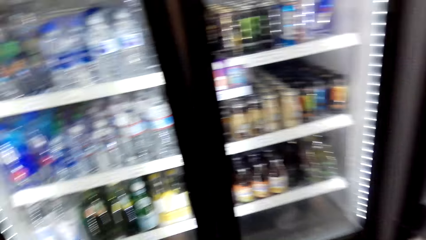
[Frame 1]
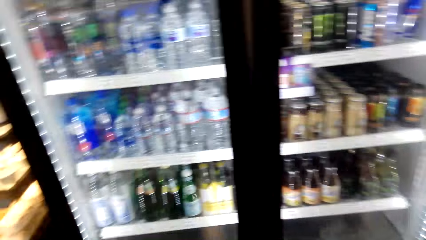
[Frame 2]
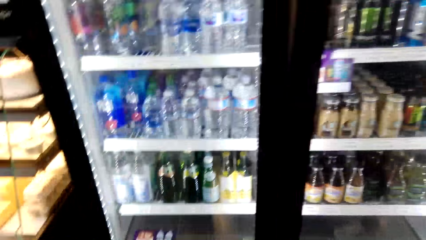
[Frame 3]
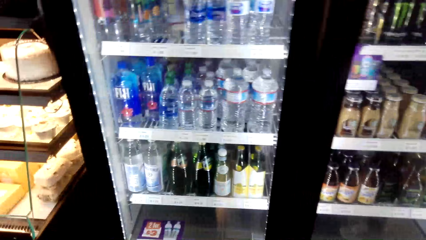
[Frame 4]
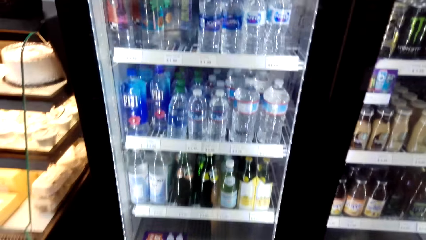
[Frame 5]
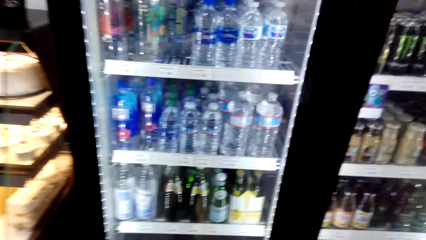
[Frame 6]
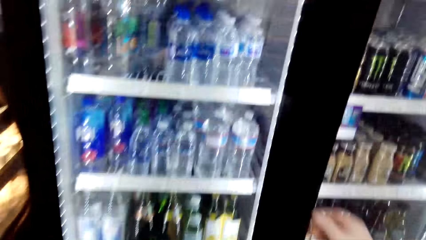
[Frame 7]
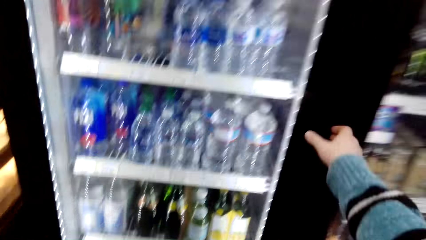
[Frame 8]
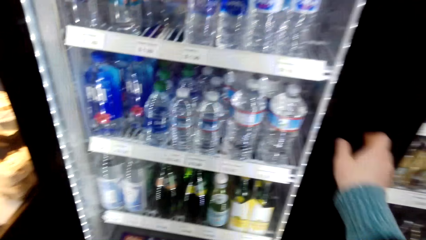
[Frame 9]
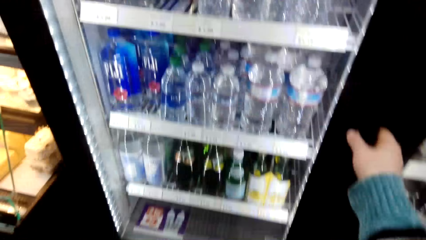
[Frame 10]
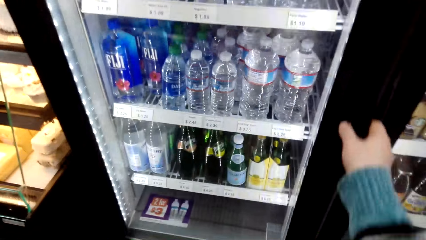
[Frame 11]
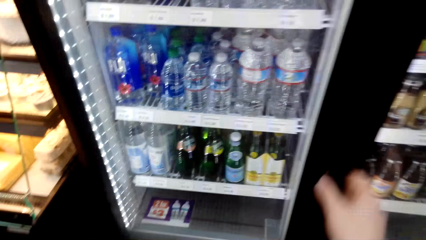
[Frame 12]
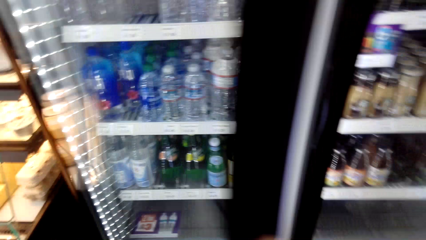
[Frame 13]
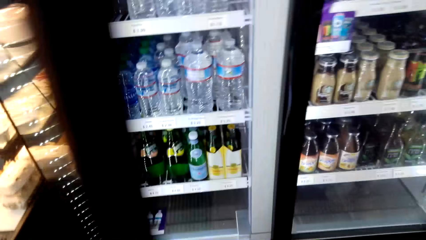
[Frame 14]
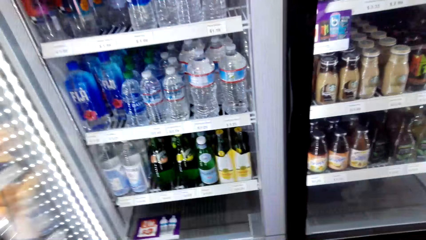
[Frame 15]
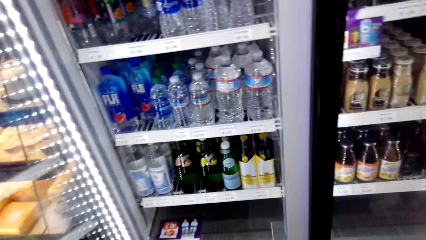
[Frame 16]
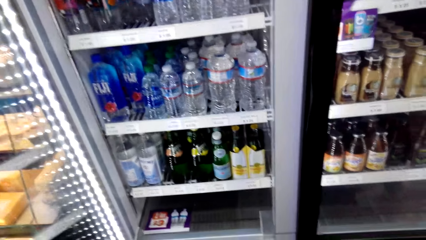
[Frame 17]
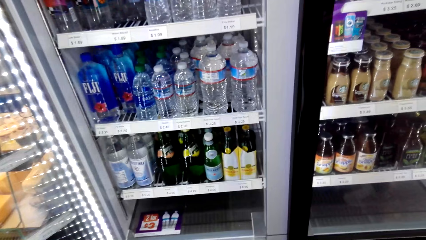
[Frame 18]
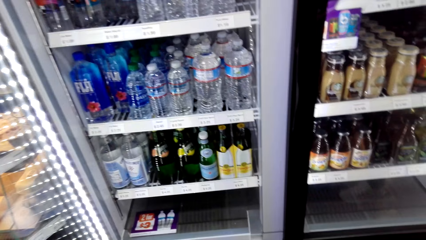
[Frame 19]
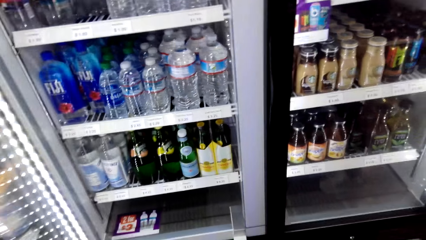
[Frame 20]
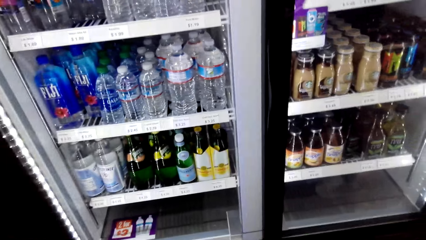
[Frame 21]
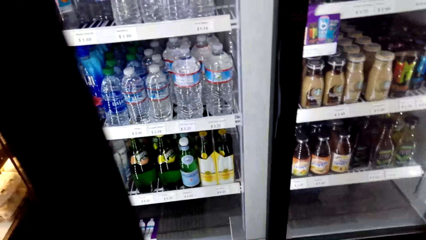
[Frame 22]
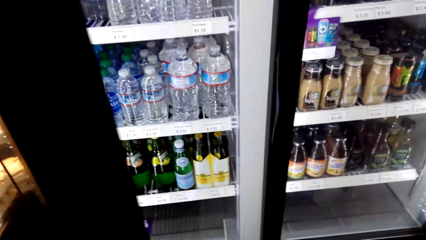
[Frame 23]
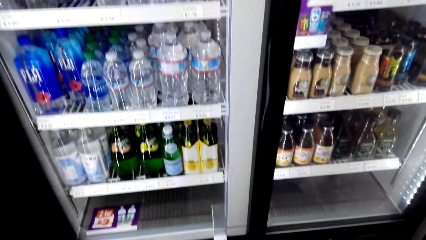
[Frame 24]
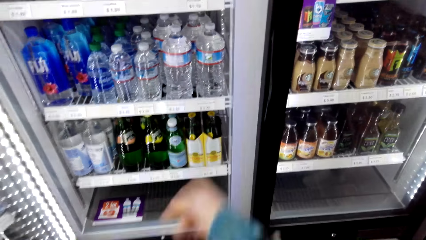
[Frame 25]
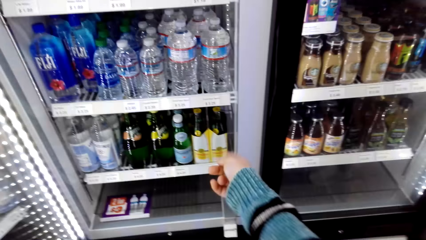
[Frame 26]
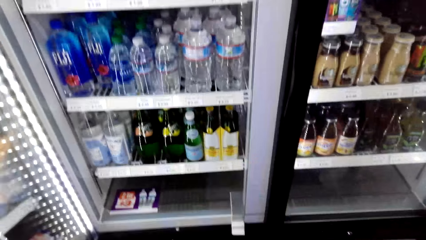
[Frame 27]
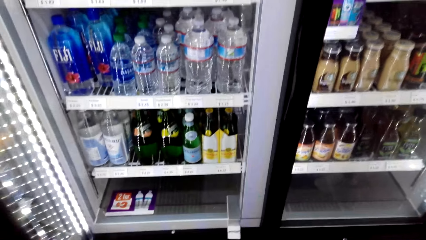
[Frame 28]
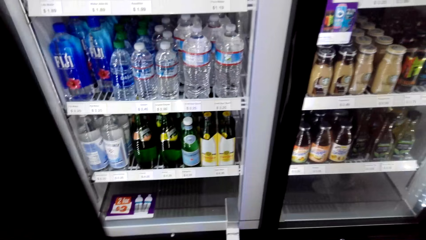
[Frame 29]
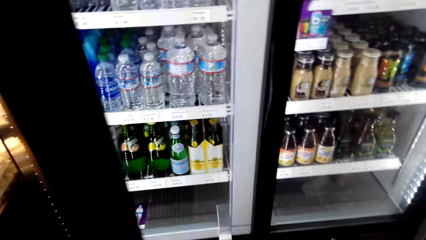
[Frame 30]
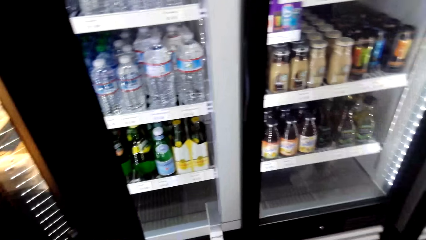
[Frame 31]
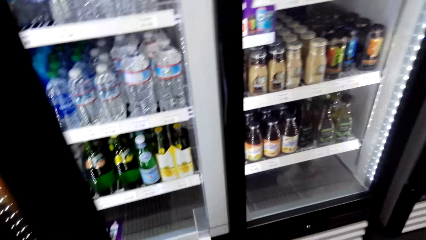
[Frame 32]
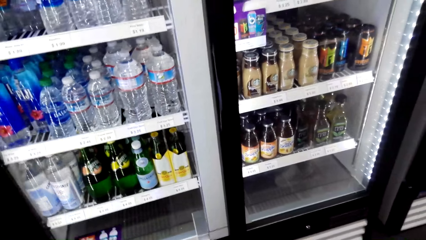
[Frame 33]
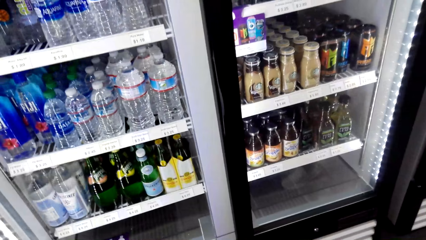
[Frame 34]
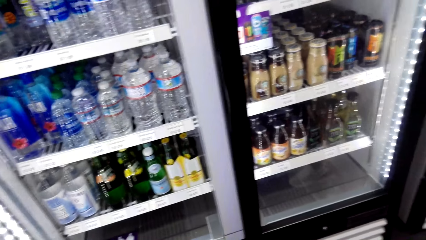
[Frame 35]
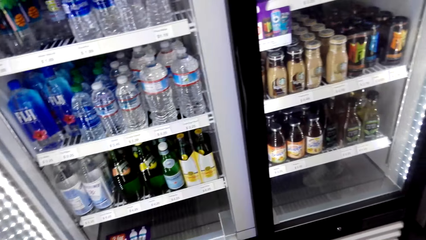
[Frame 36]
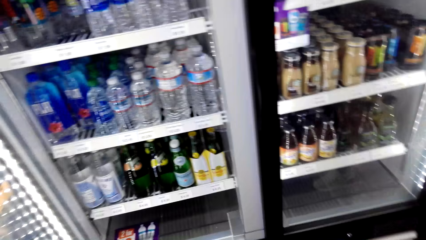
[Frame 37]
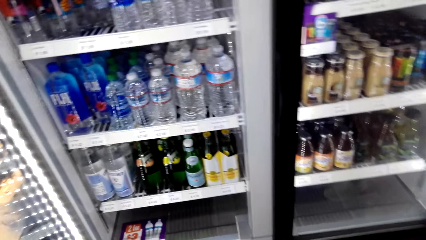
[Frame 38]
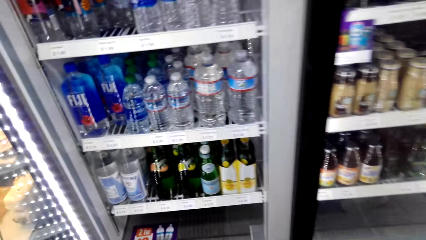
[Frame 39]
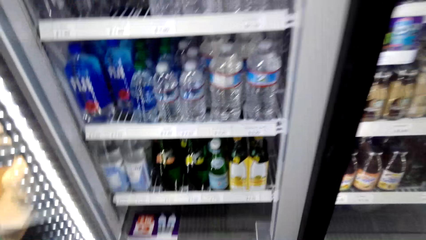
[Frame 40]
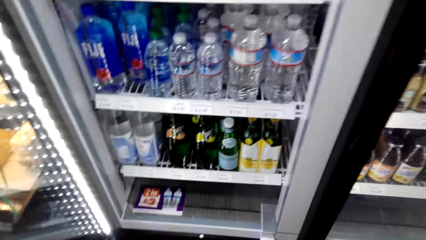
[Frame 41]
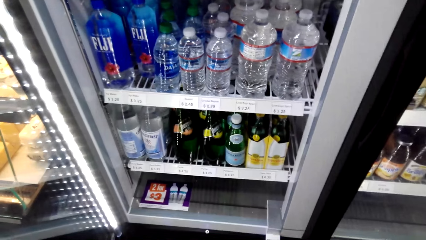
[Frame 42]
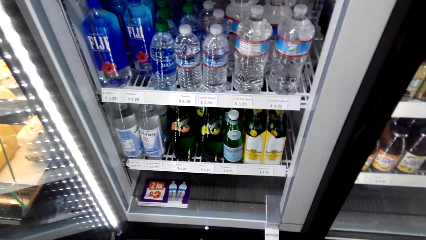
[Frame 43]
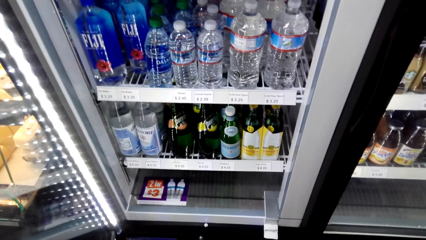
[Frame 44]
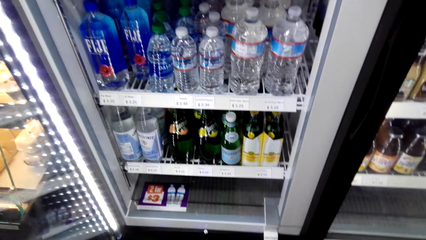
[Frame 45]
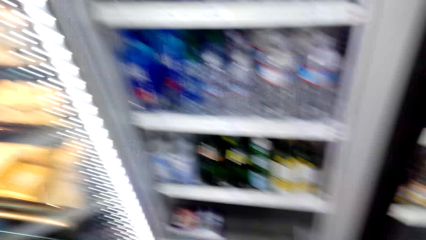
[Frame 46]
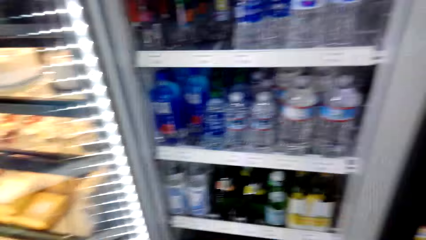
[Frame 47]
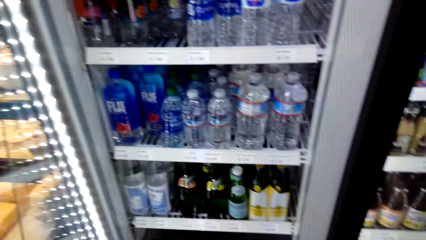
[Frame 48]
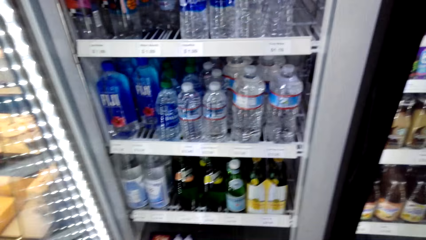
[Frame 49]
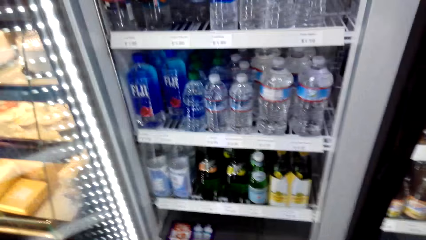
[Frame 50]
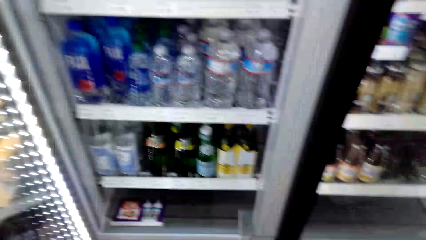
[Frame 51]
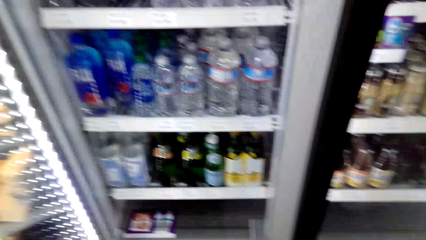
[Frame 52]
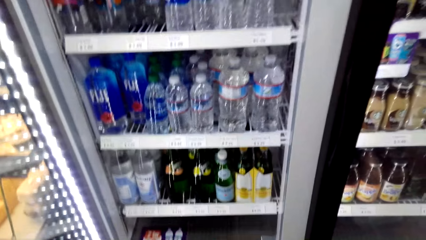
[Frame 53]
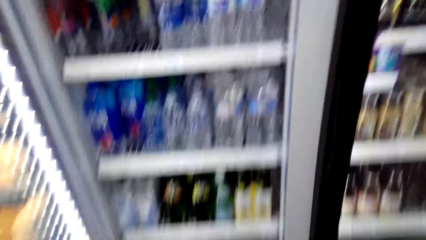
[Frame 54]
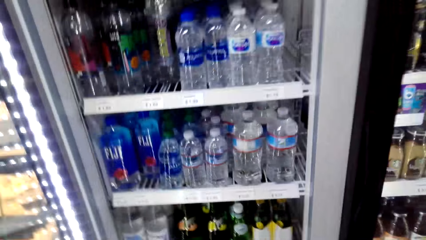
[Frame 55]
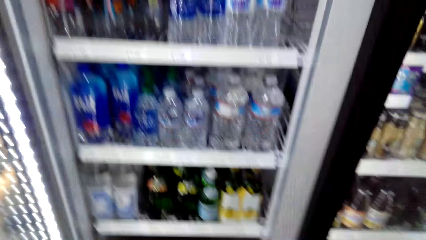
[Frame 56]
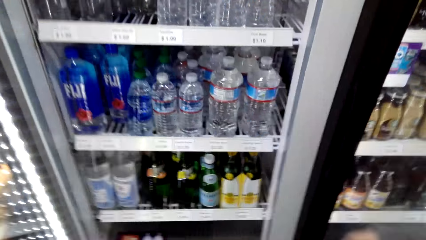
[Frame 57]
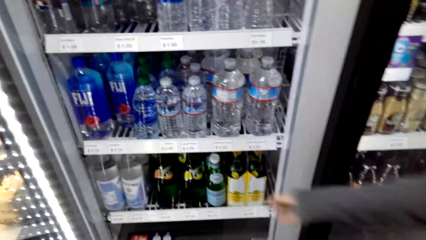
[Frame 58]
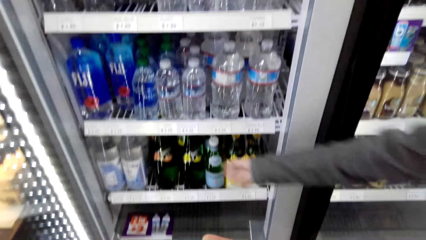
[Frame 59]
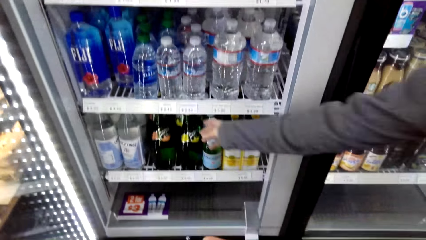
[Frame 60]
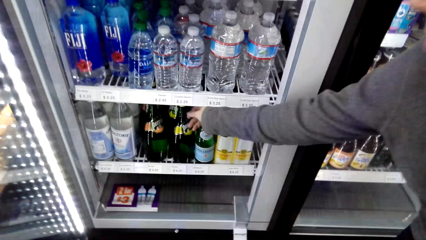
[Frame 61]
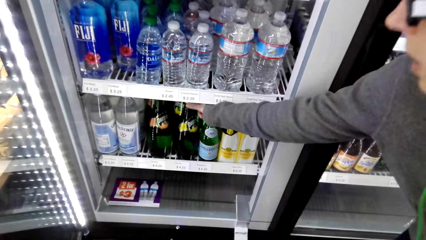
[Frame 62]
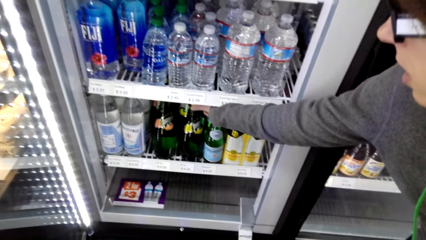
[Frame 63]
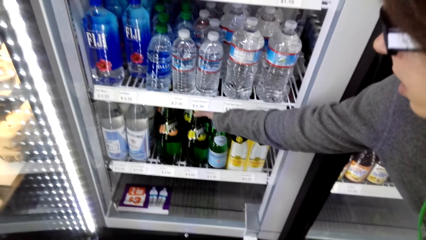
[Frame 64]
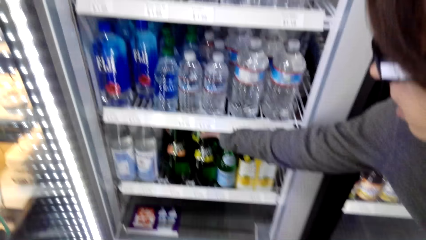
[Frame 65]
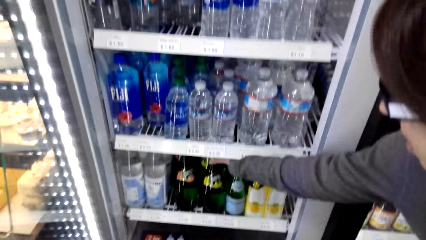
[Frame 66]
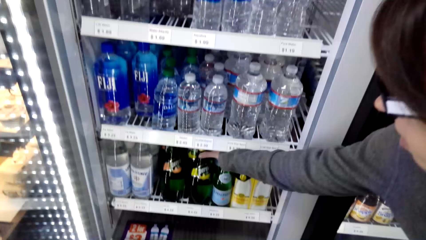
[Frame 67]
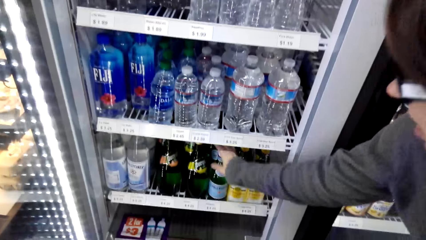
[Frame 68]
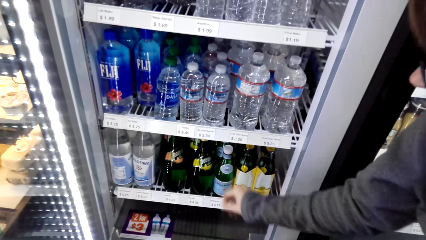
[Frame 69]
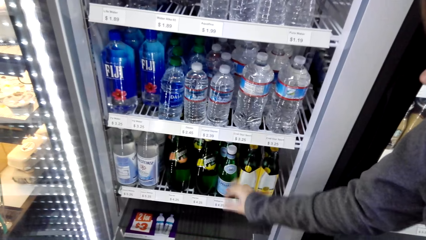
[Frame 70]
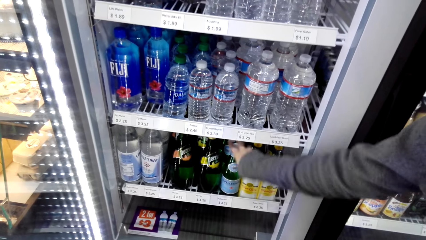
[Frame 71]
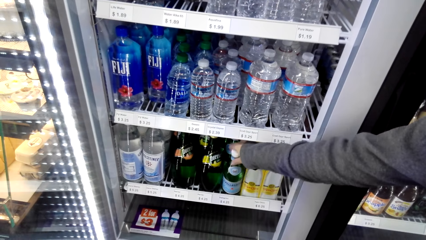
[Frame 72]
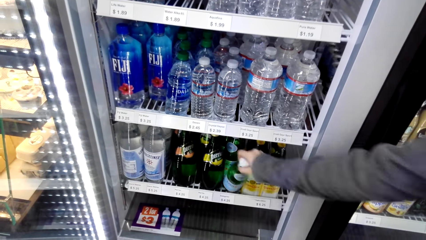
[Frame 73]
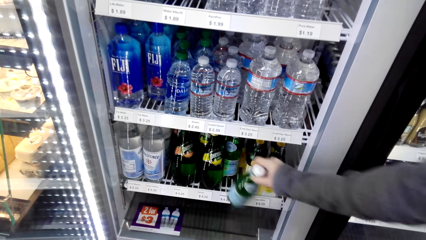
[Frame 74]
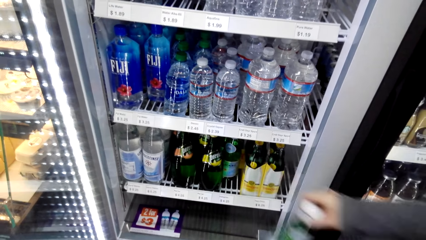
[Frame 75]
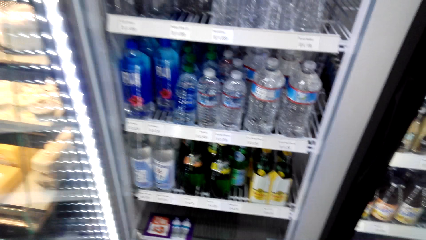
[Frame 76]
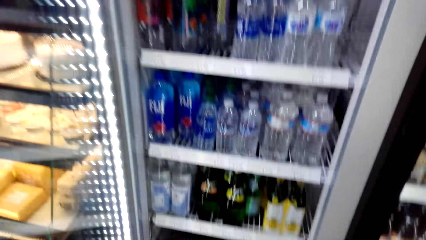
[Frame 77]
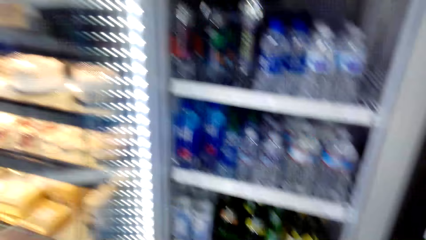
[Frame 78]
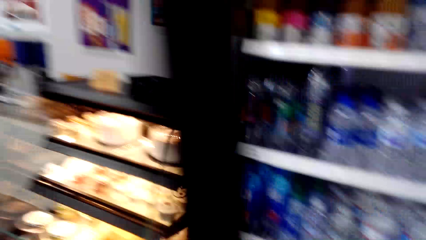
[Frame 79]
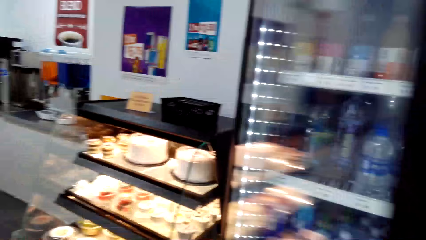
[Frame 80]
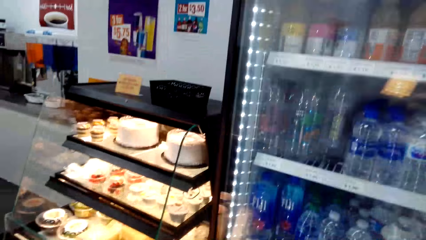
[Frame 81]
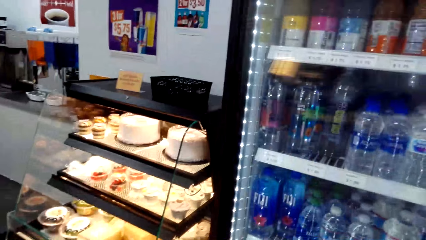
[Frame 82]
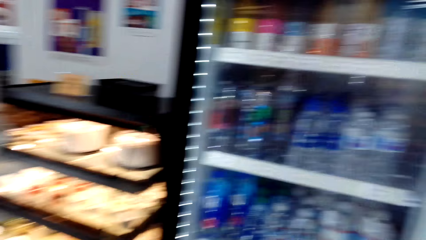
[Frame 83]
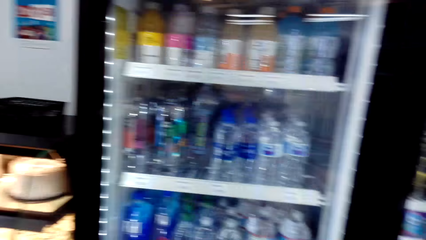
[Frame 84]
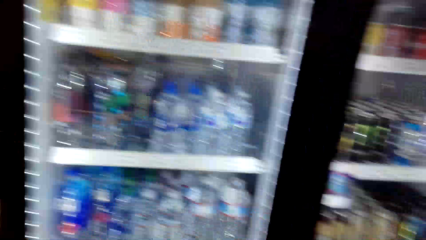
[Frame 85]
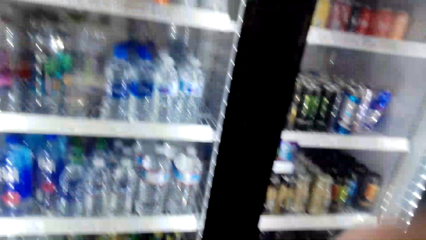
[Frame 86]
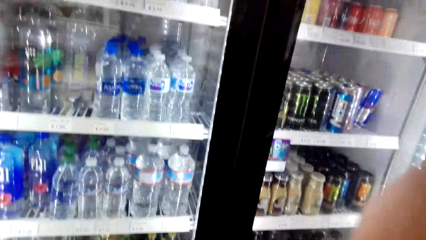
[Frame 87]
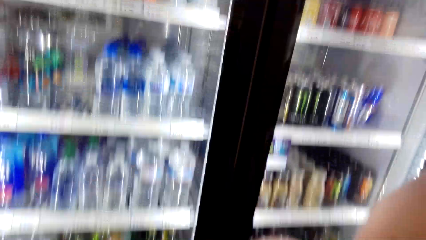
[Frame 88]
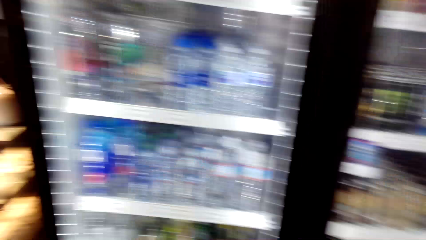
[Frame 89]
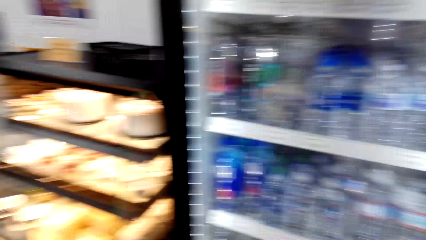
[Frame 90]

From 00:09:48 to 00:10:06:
The camera wearer puts the drink bottle in a shopping basket. They open a fridge. They look inside the fridge. They point at the drinks in the fridge. A woman picks up a drink bottle from the fridge. The woman picks up a Sprite from the fridge. The camera wearer closes the fridge.
